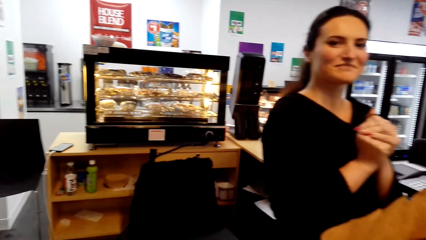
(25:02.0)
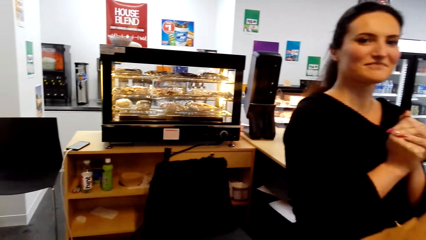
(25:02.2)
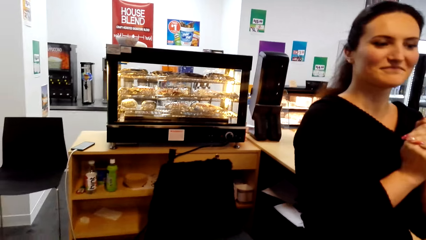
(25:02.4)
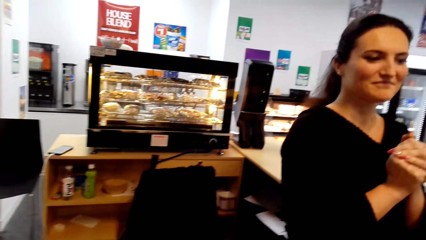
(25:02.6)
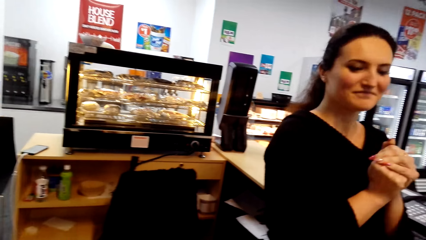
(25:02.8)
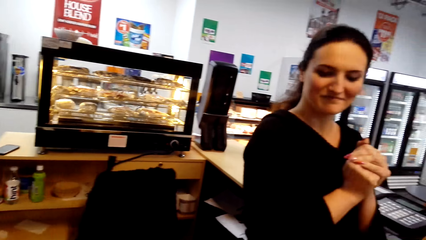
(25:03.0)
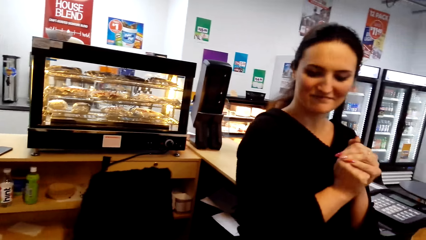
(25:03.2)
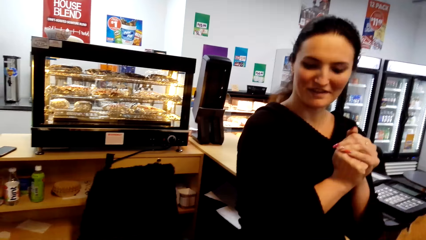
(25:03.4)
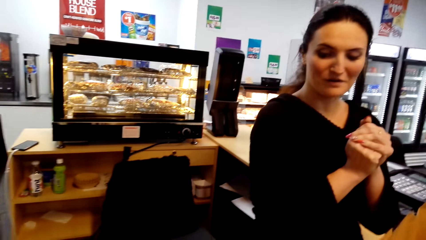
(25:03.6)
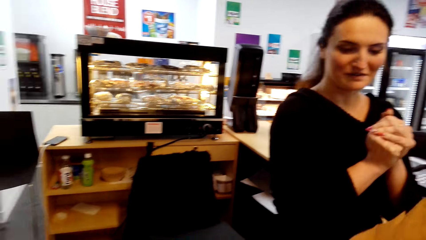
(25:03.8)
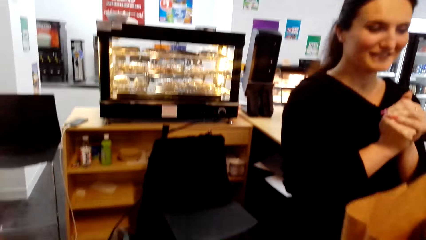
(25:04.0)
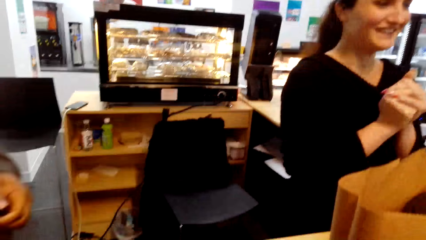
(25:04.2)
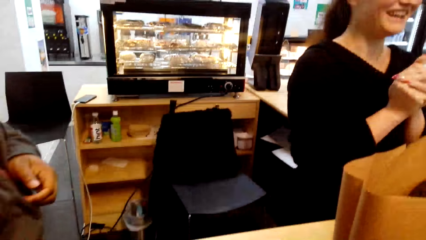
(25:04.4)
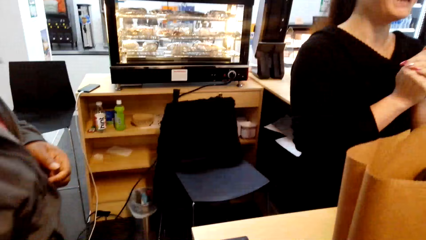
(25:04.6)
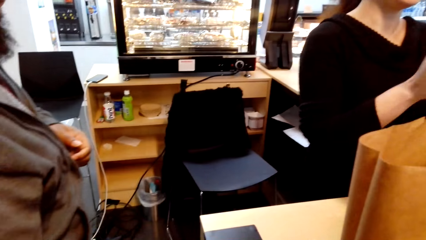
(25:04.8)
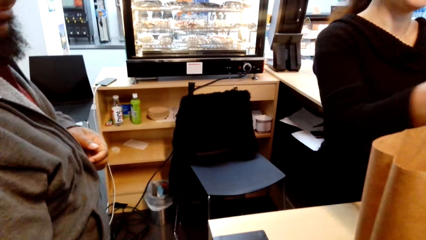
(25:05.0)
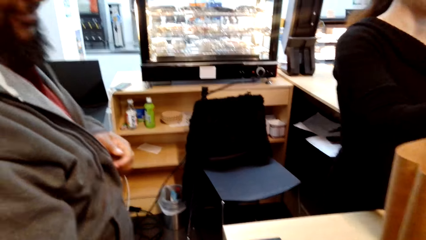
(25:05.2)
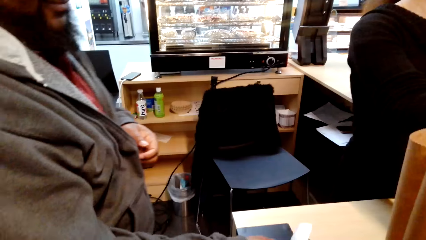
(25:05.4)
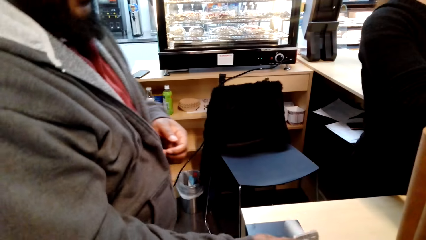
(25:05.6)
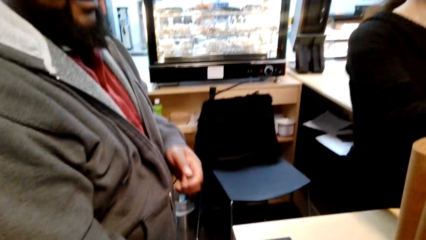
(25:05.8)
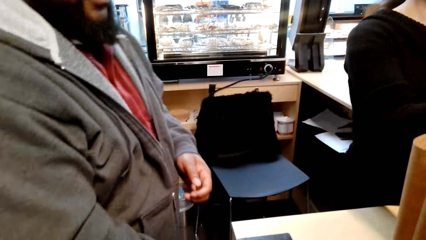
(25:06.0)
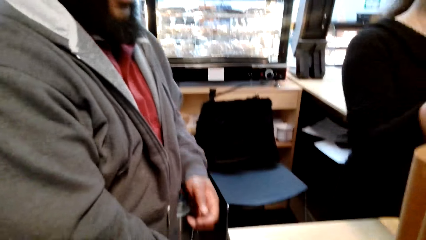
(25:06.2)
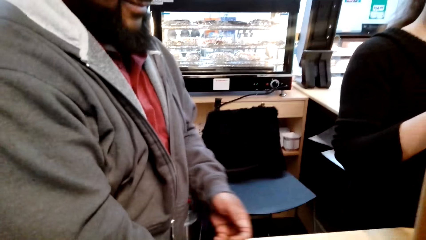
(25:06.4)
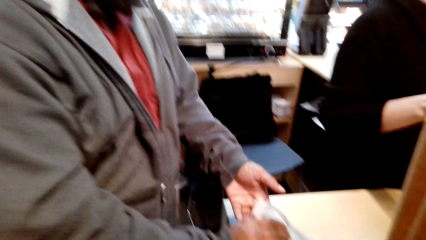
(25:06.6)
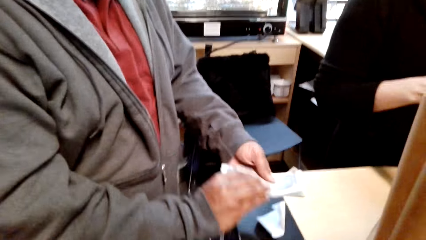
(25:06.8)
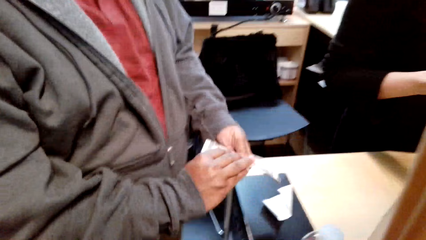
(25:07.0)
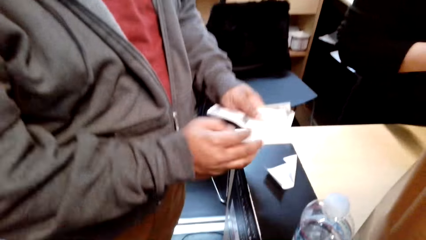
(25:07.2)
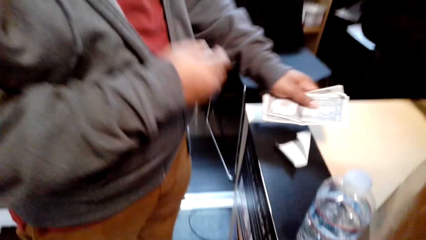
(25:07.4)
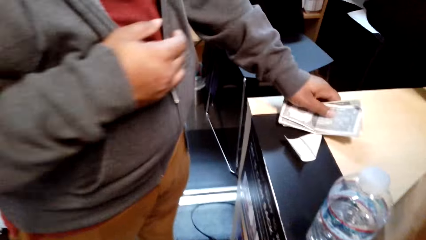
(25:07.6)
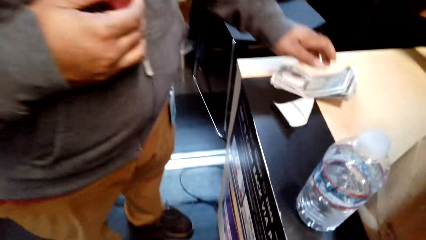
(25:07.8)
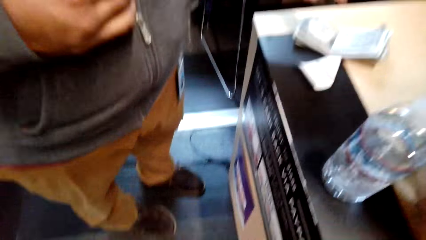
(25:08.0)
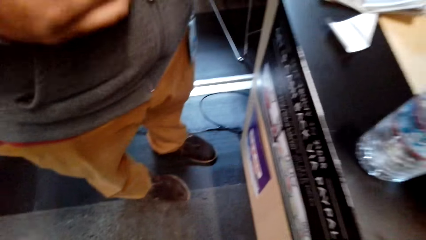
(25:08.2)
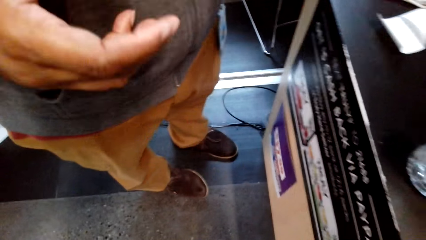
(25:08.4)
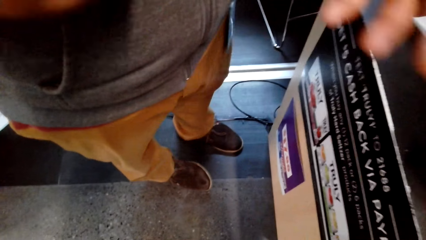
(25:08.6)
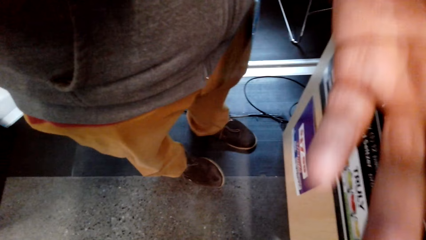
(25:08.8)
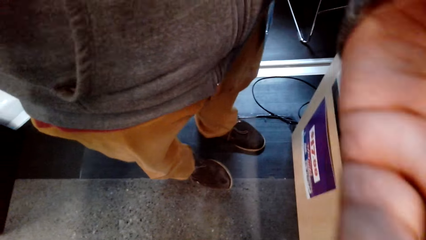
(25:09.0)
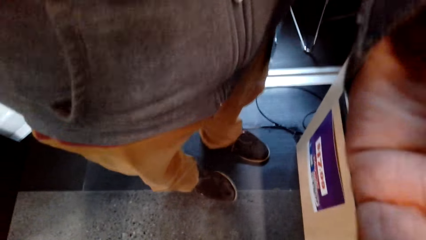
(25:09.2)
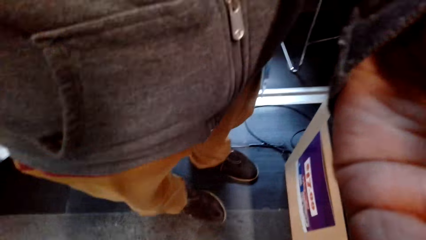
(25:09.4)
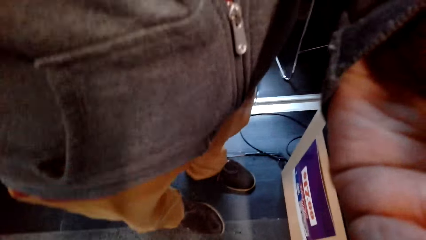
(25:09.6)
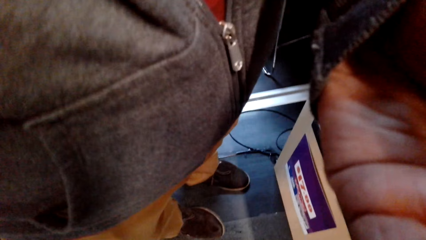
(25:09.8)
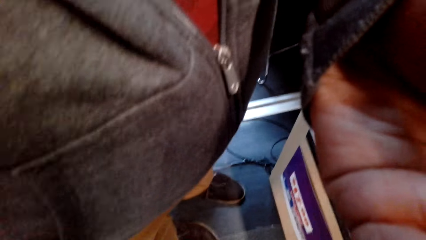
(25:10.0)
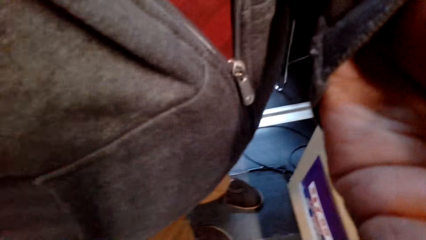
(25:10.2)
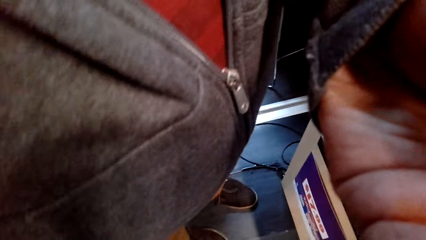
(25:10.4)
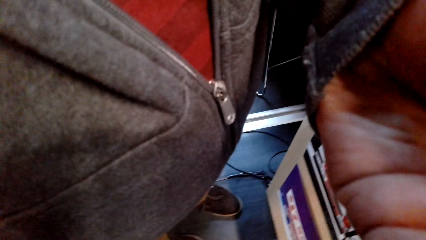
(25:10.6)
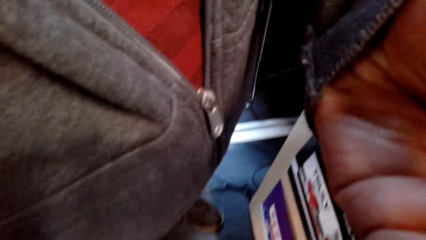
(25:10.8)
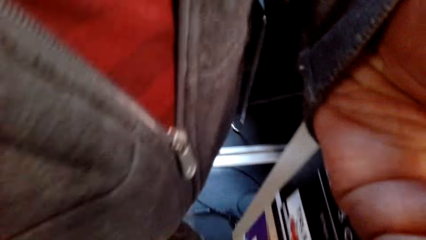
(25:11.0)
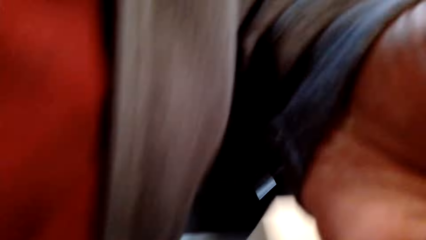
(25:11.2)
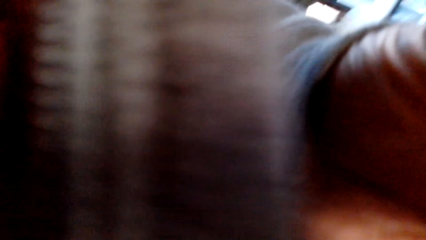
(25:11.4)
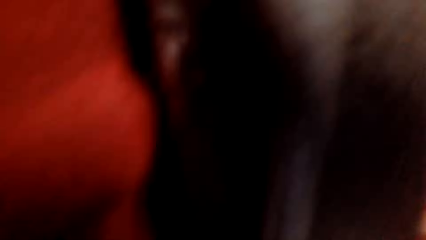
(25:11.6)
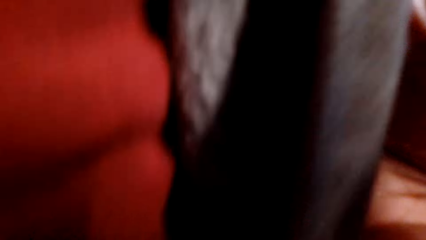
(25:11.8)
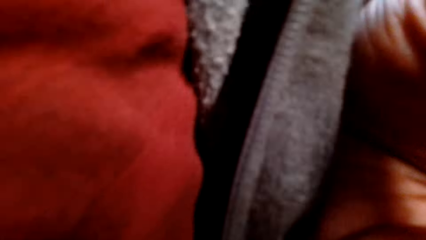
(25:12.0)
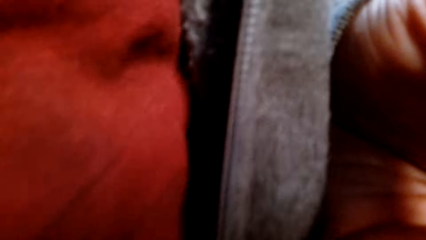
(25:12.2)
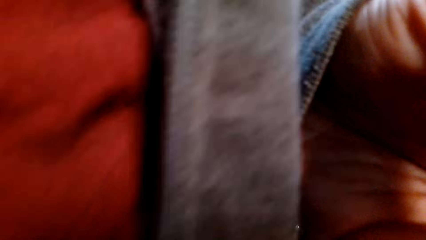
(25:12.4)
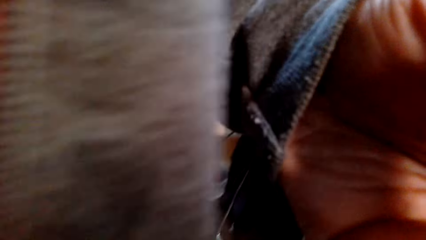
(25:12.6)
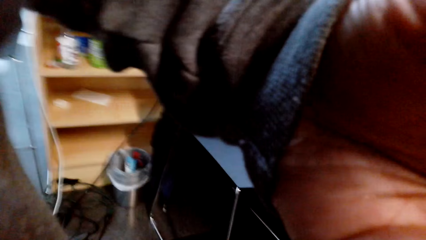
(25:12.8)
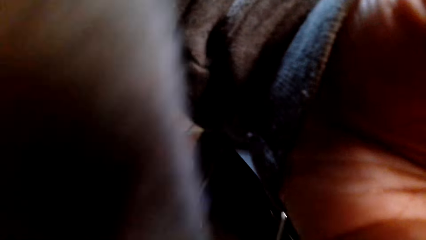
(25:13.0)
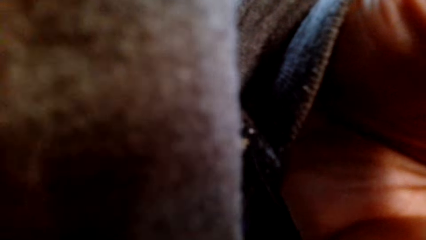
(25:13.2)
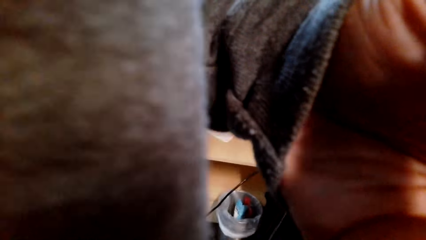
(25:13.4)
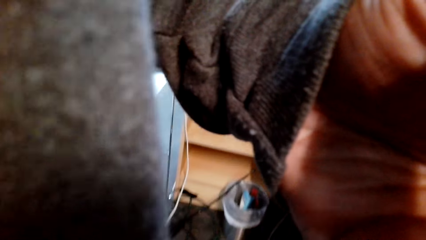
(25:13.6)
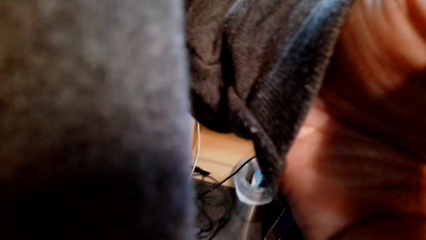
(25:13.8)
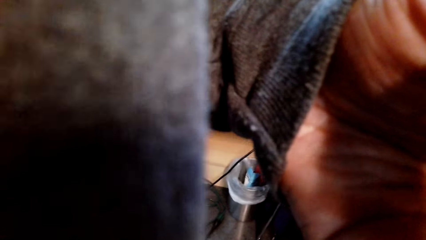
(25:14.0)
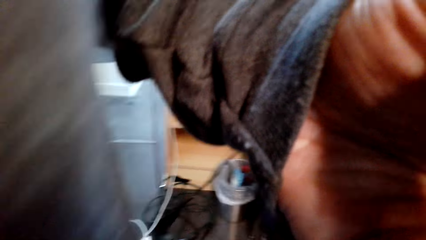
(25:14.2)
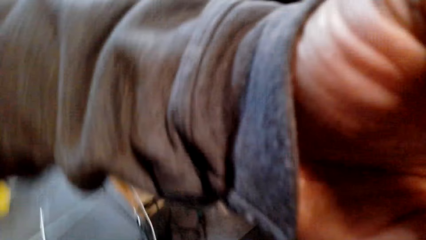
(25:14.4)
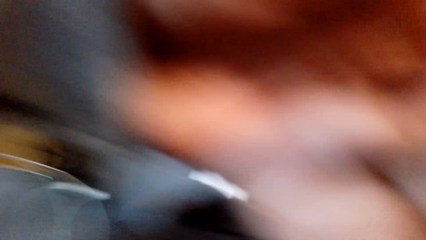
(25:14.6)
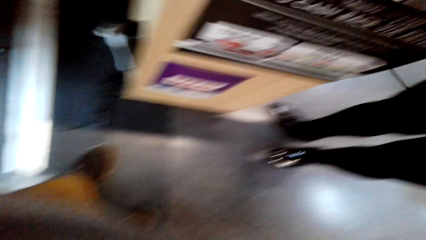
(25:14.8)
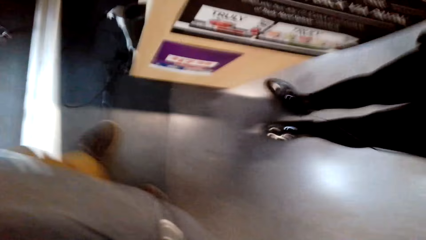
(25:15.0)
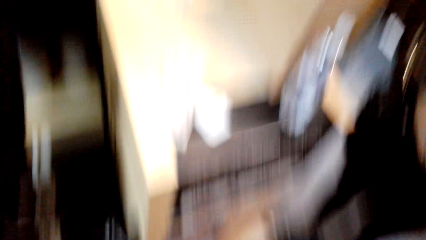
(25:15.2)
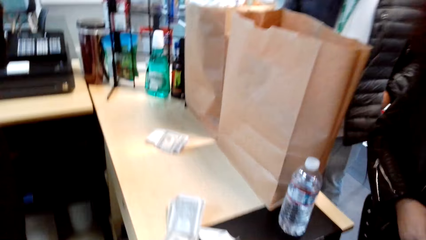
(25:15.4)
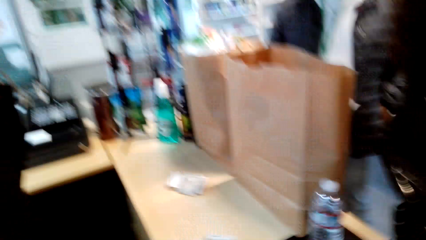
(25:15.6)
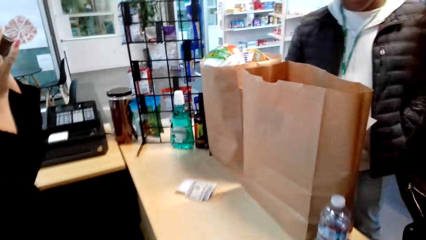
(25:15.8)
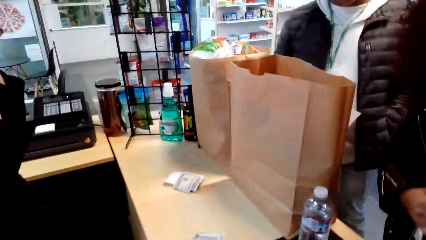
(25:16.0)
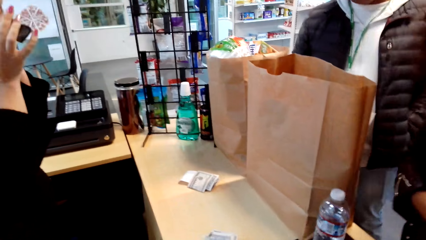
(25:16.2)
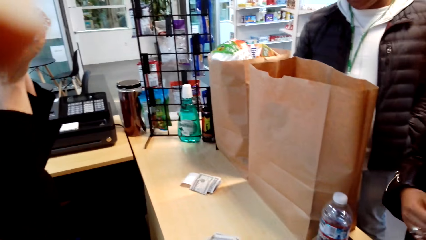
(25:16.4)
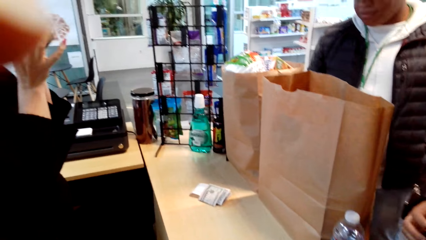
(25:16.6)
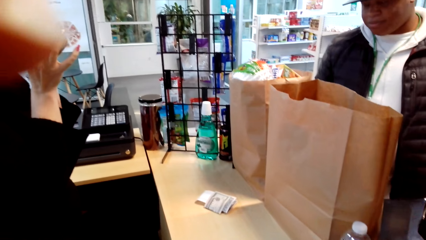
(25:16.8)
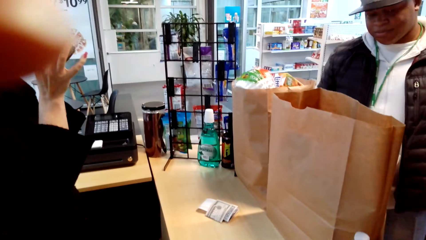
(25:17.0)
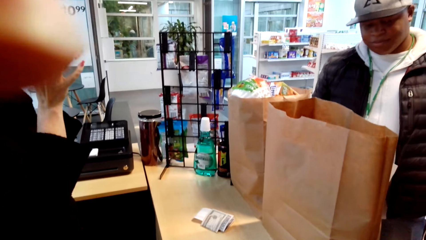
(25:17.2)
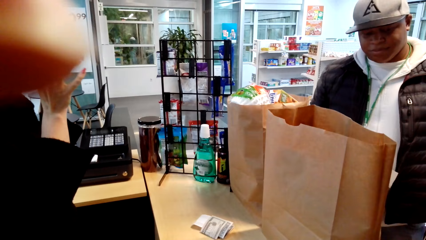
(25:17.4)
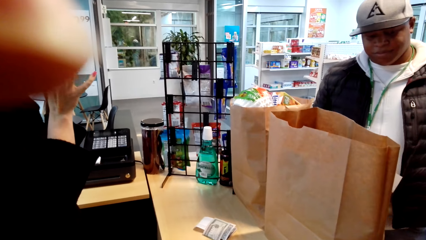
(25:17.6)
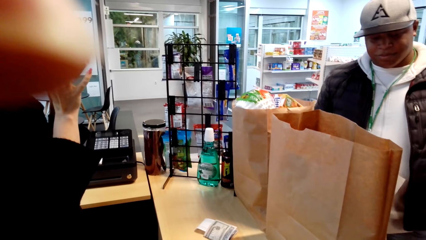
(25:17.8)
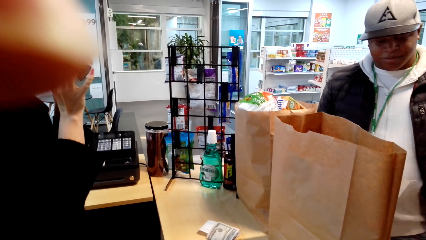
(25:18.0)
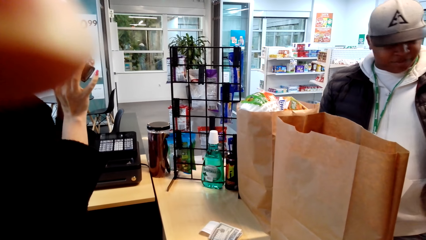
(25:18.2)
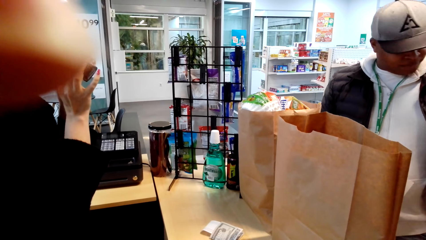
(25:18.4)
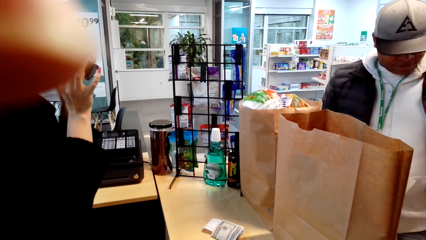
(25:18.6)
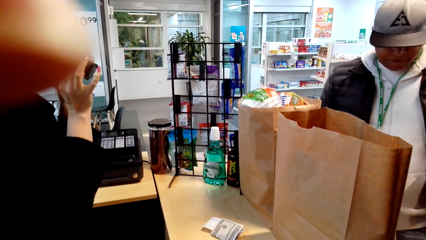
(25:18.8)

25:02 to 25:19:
The camera wearer looks around. A person walks around, holds money, puts the money on the counter, and raises a hand. The camera wearer gives a male the camera. The person adjusts something. The camera wearer looks around. The male wears the camera. Another person raises a hand. A third person looks around.
